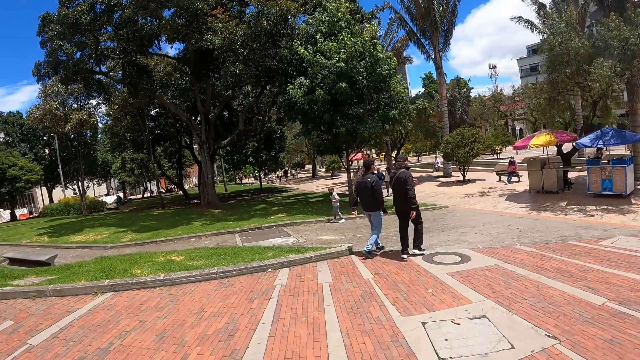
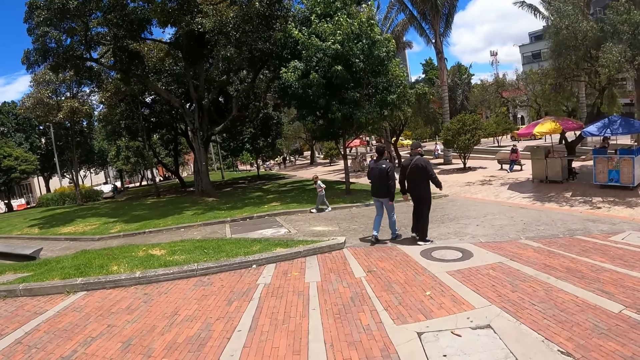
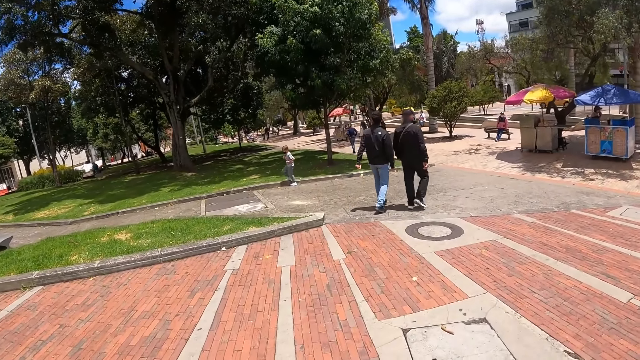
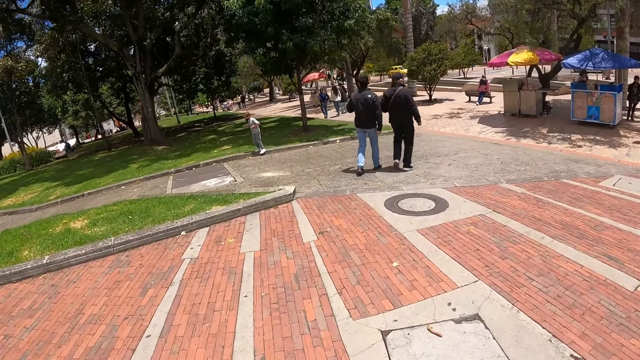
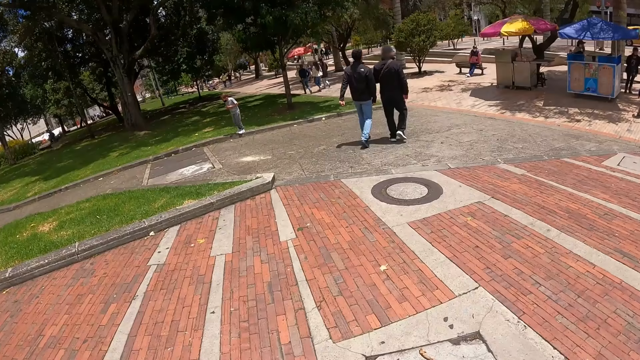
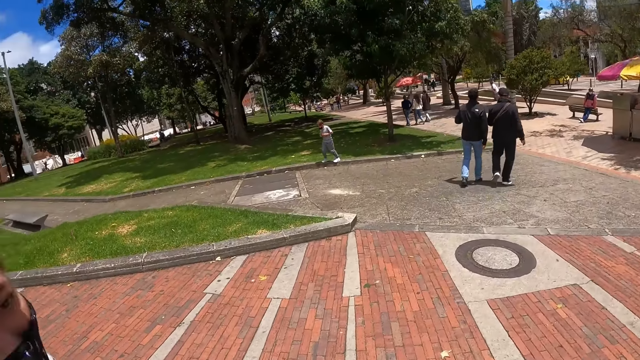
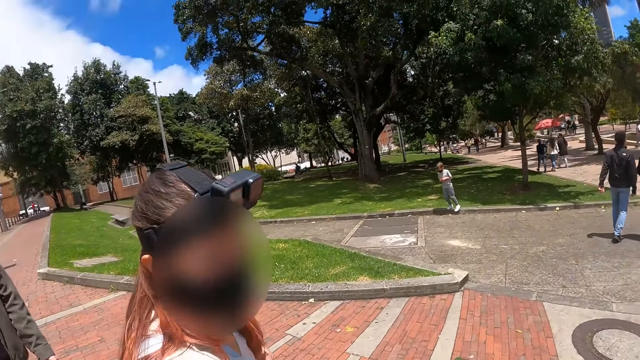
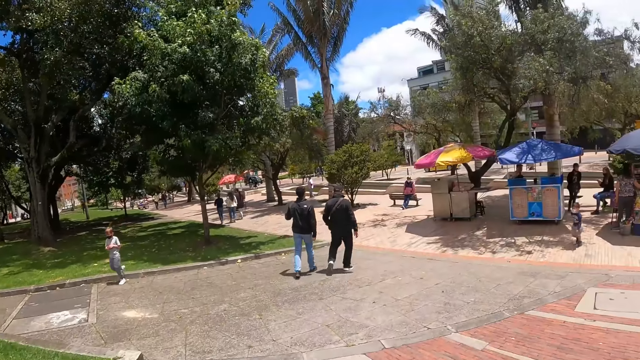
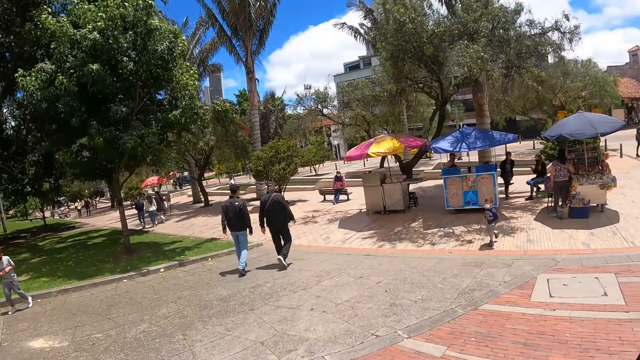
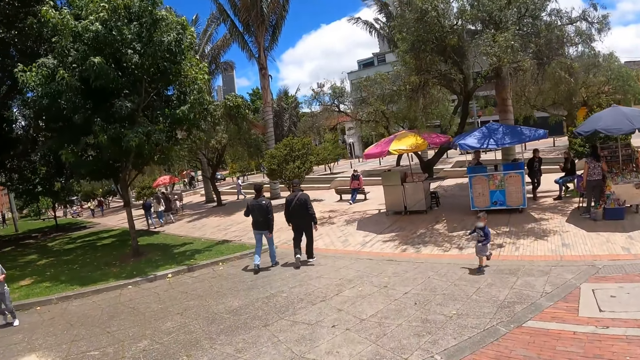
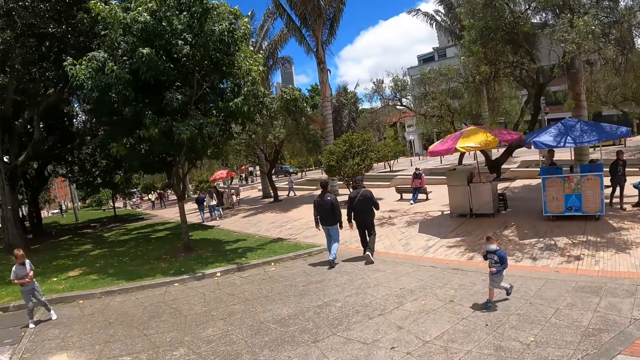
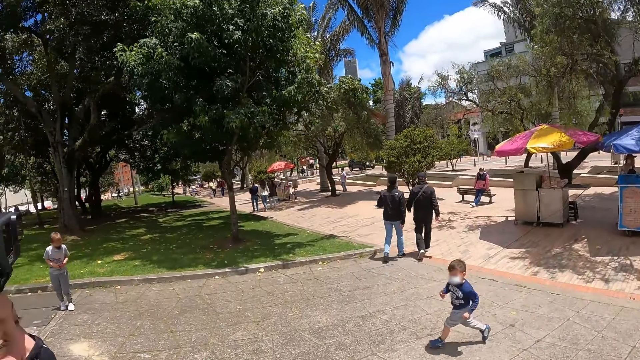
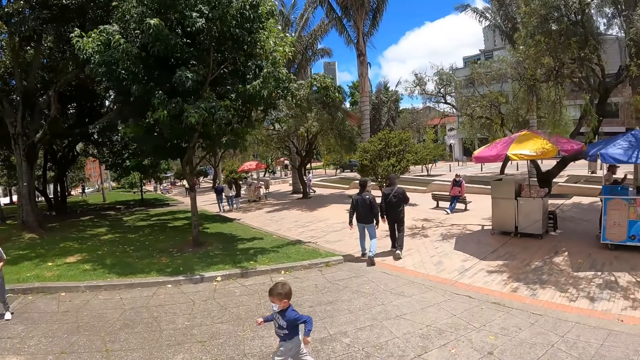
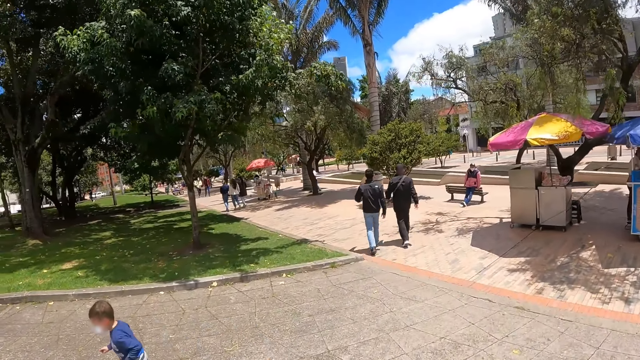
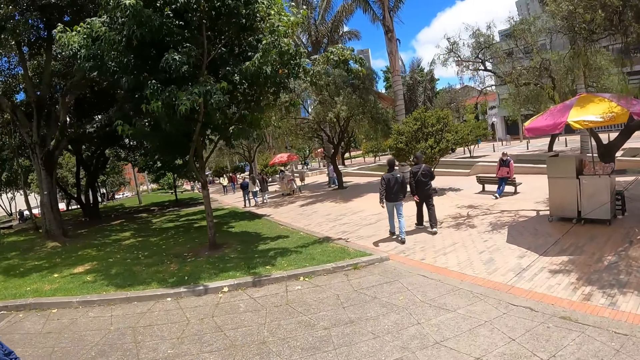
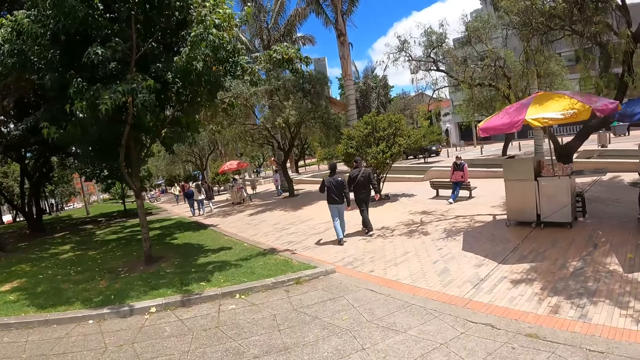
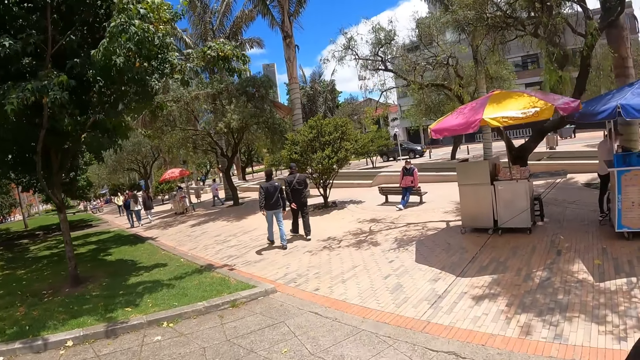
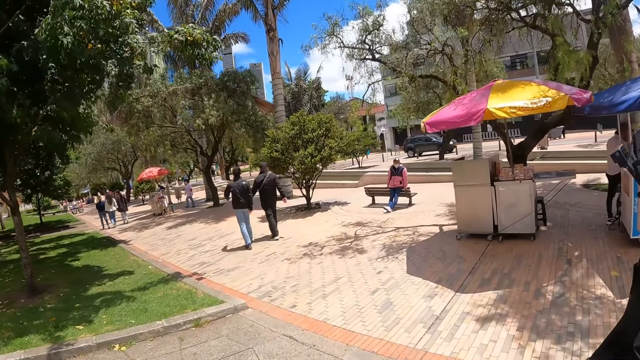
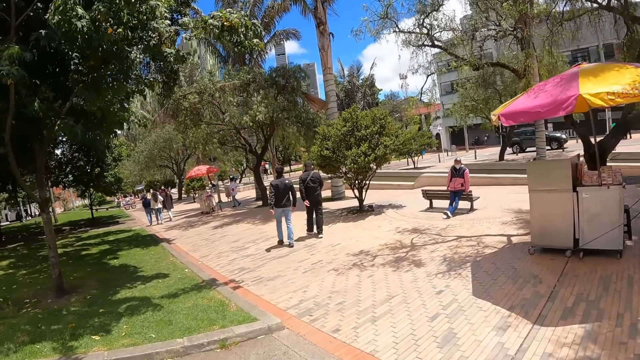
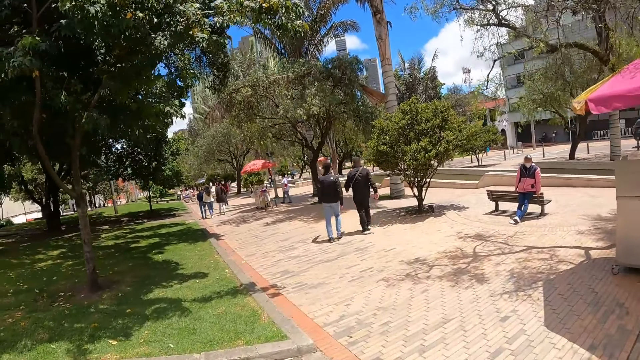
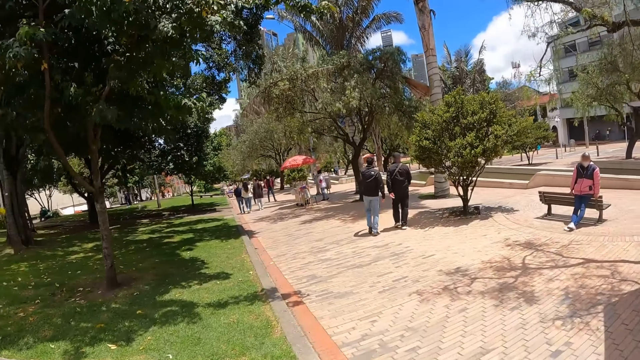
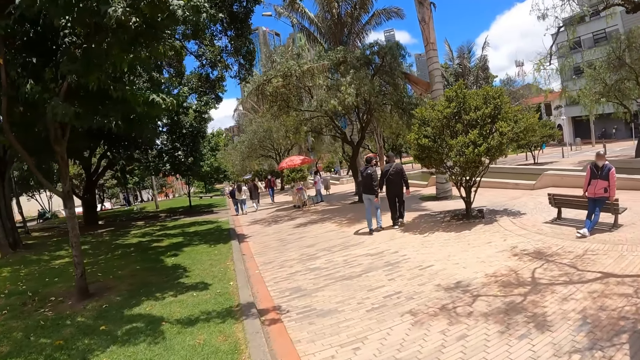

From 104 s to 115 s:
The camera wearer walks outside.

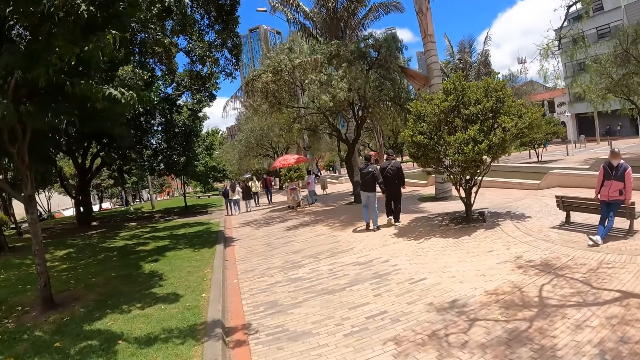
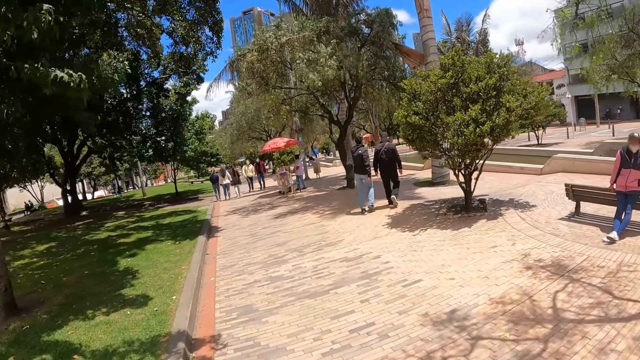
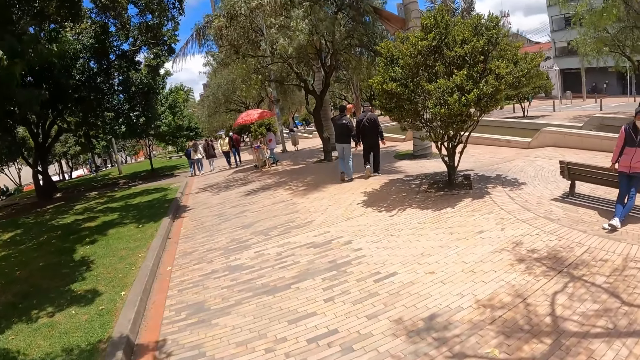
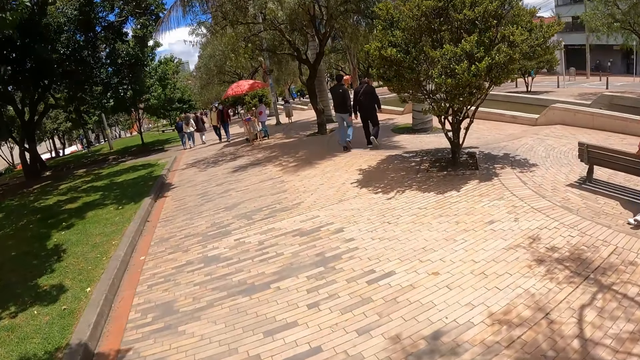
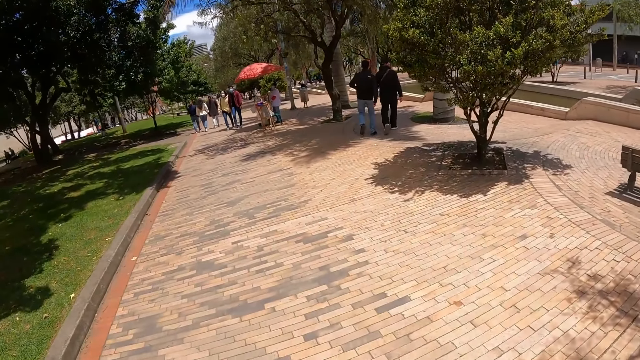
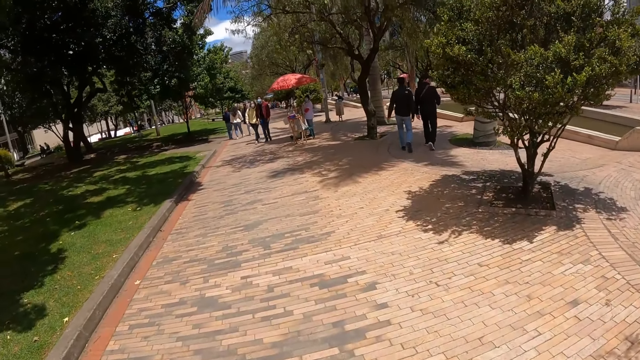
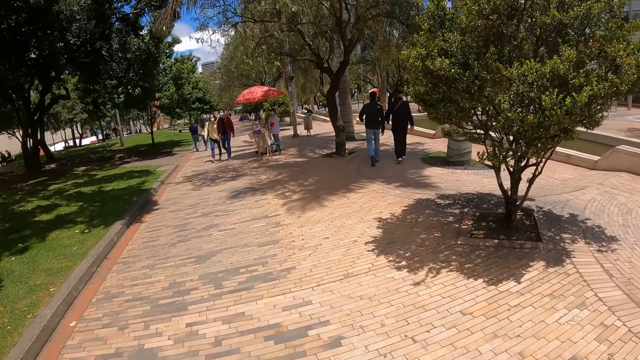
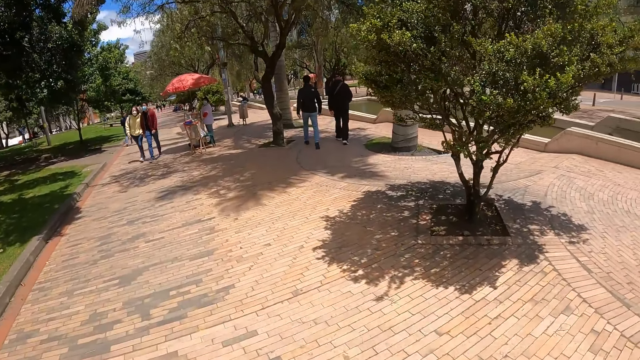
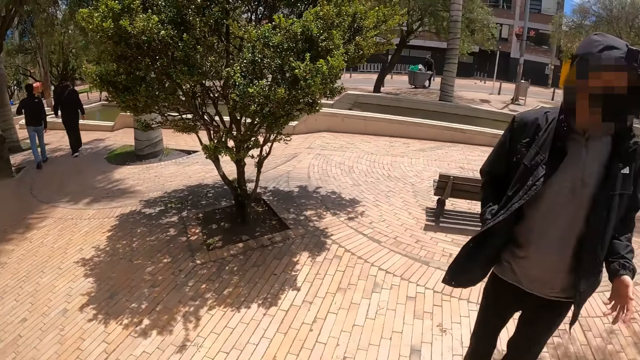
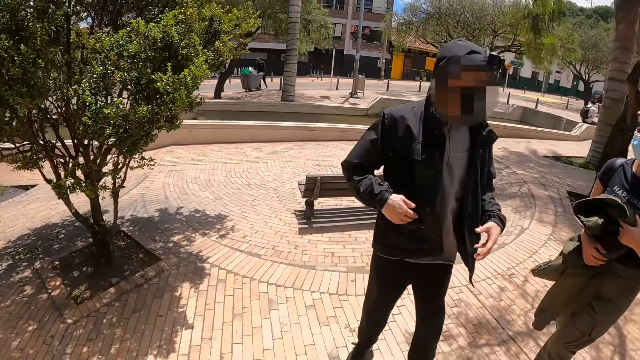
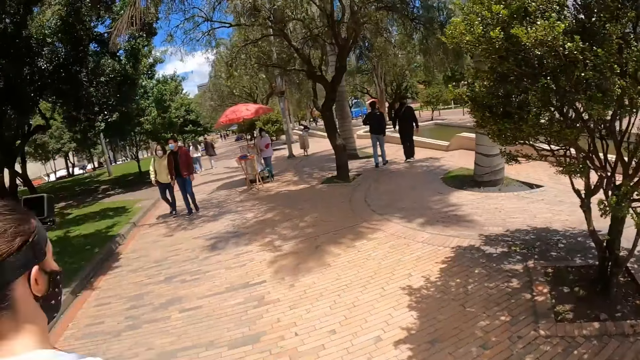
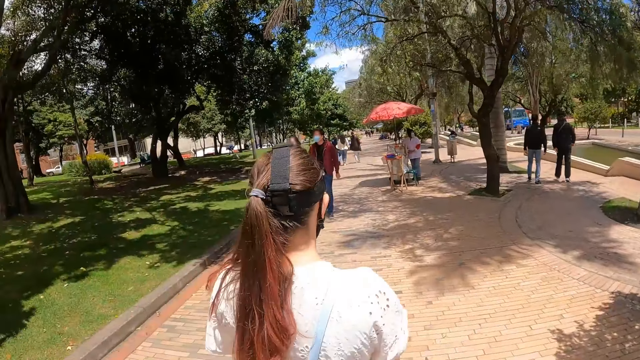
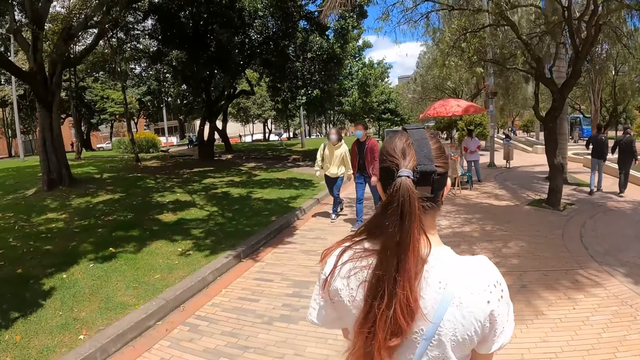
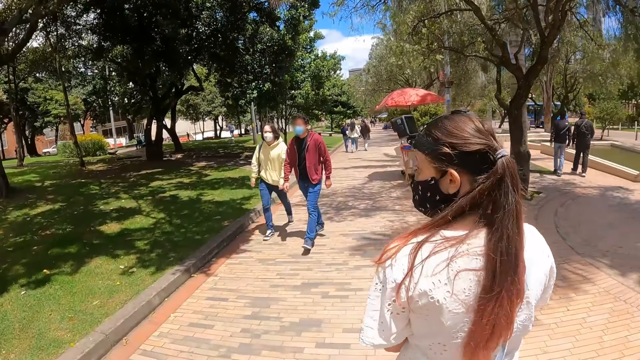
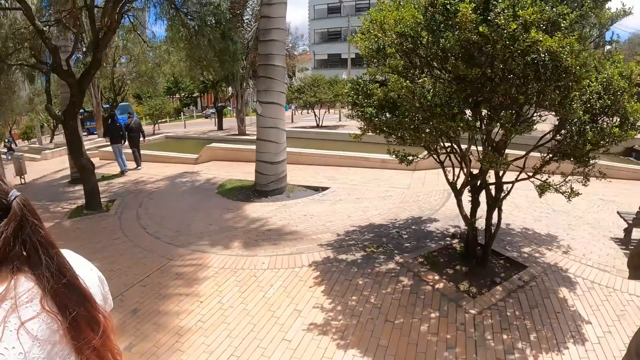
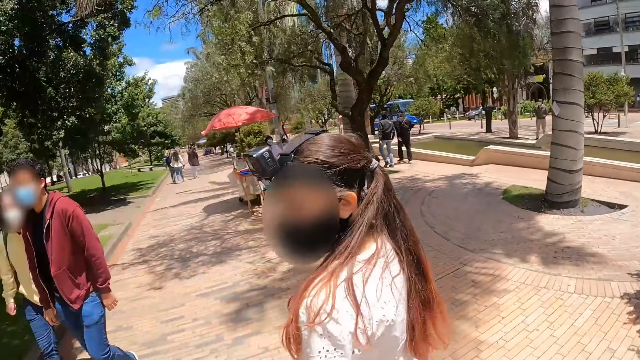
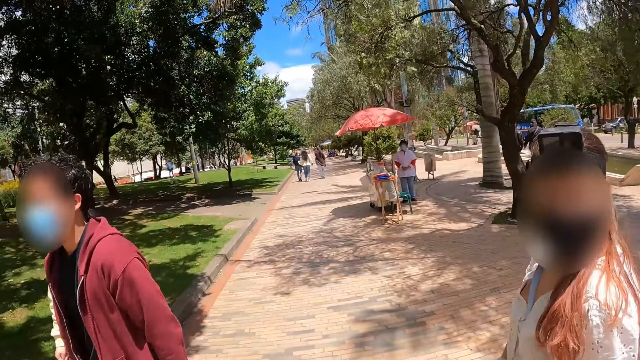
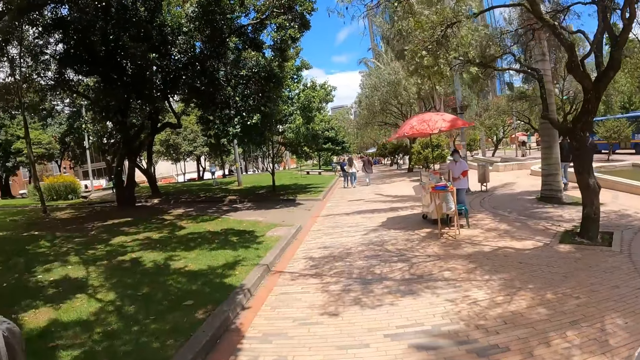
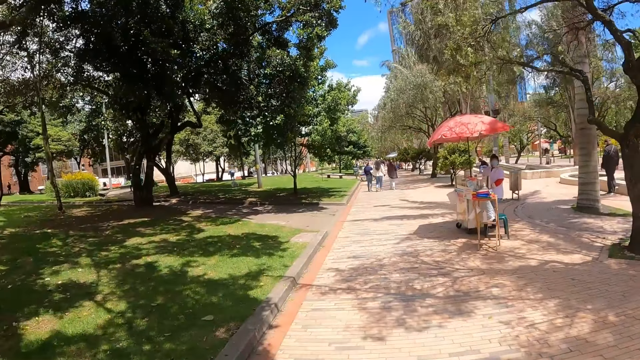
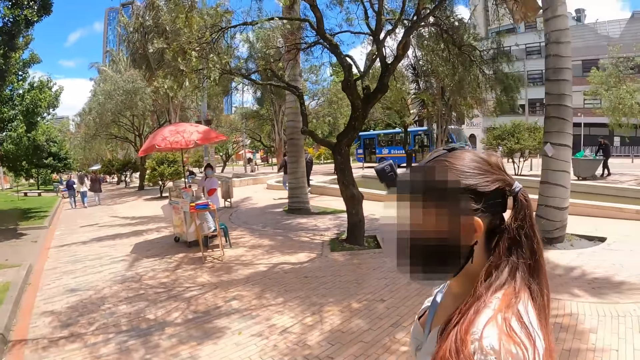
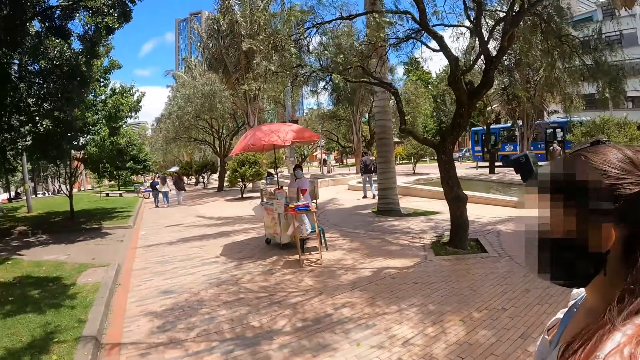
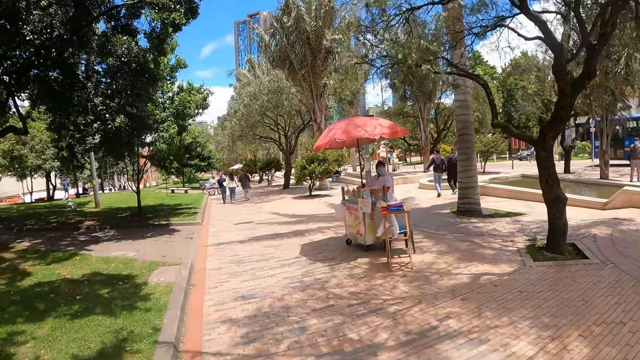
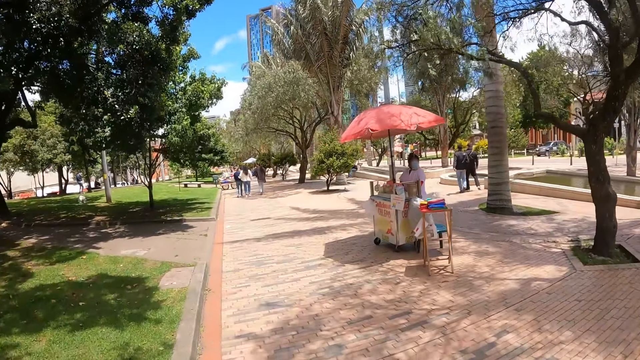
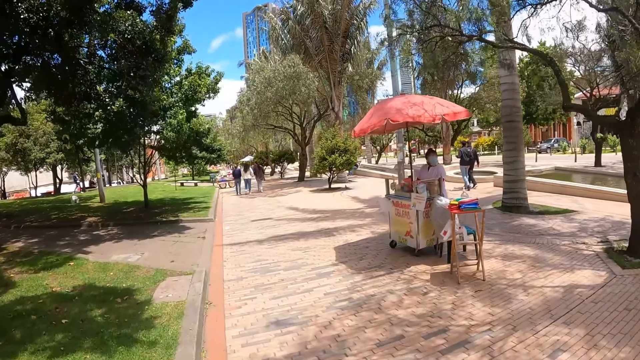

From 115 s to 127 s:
The camera wearer looks around the road. They walk along the road.
